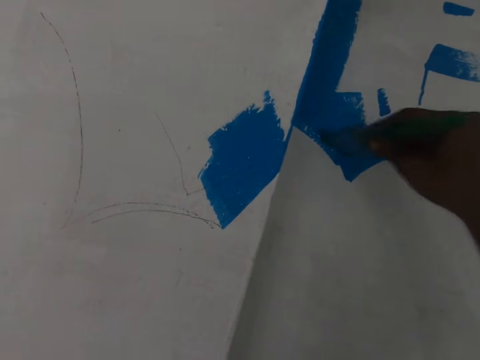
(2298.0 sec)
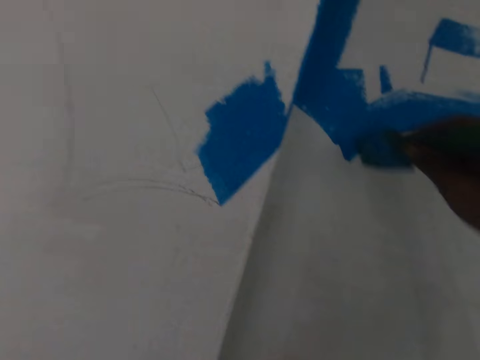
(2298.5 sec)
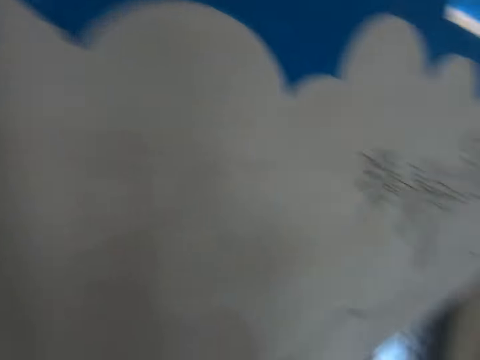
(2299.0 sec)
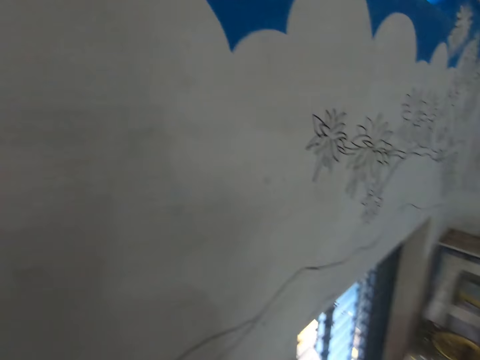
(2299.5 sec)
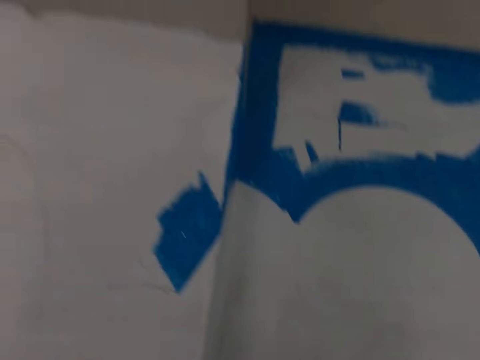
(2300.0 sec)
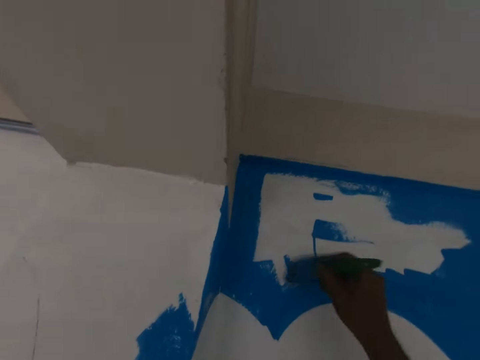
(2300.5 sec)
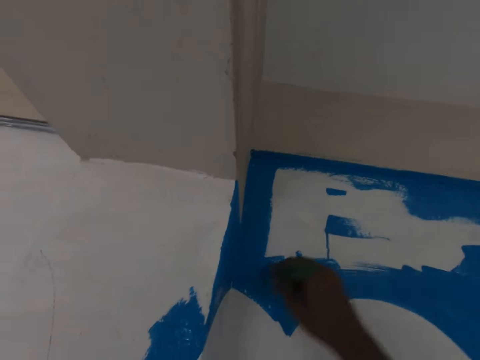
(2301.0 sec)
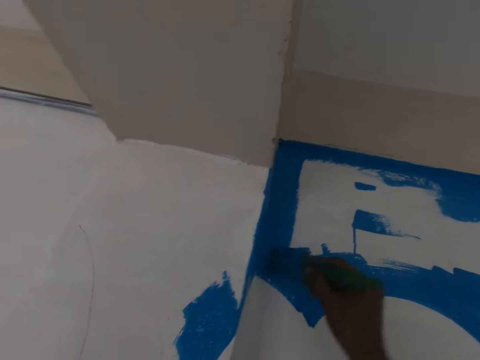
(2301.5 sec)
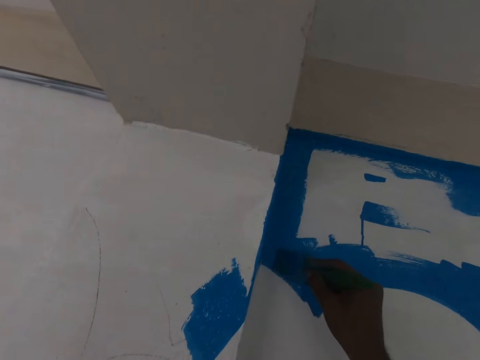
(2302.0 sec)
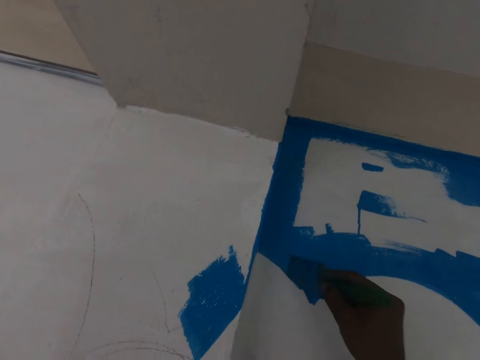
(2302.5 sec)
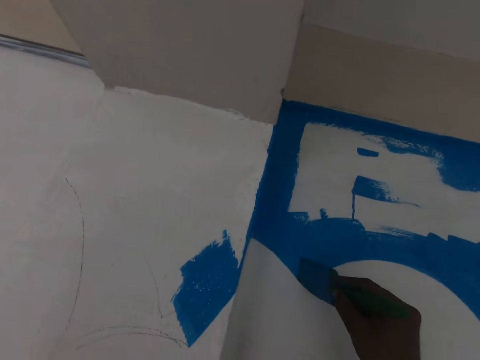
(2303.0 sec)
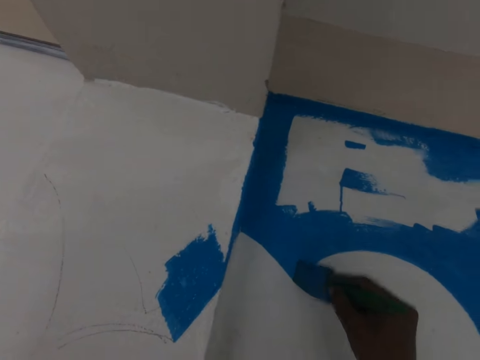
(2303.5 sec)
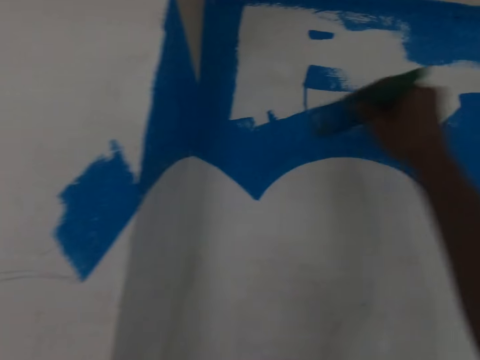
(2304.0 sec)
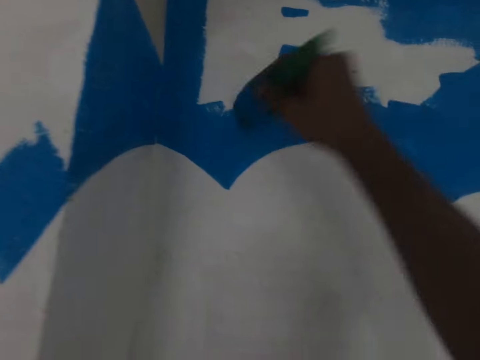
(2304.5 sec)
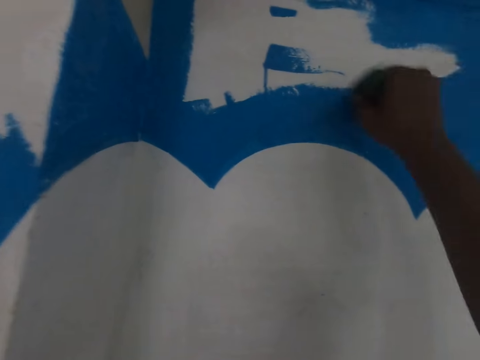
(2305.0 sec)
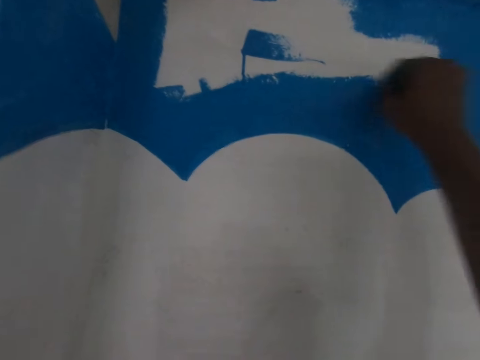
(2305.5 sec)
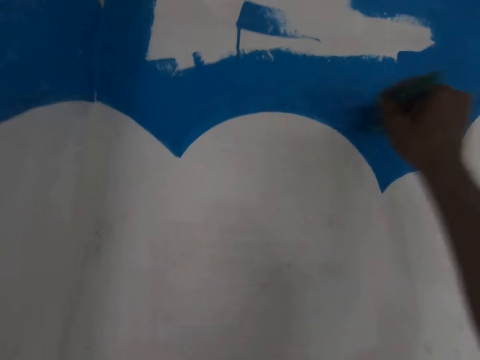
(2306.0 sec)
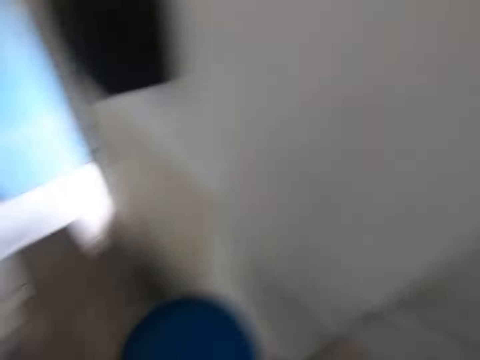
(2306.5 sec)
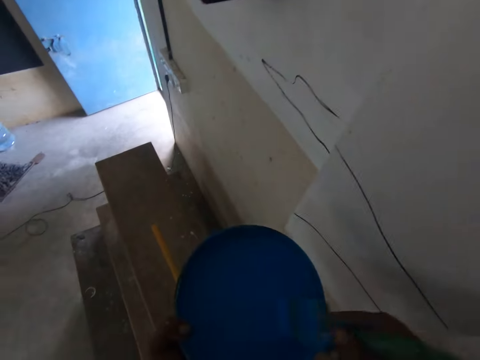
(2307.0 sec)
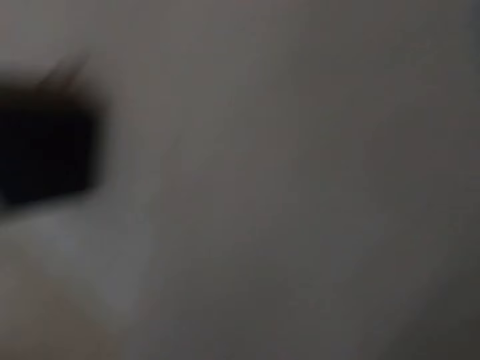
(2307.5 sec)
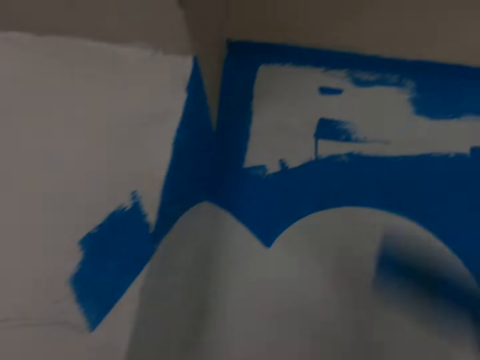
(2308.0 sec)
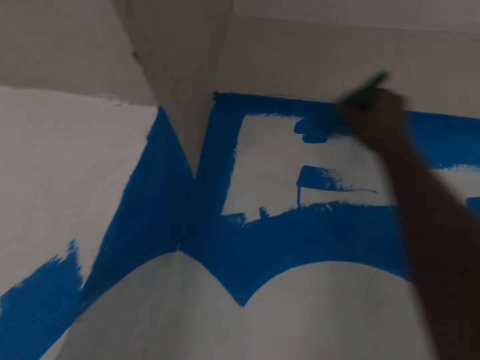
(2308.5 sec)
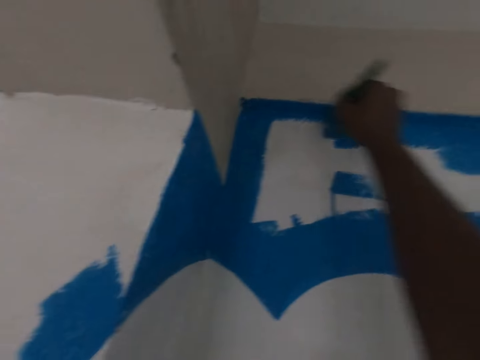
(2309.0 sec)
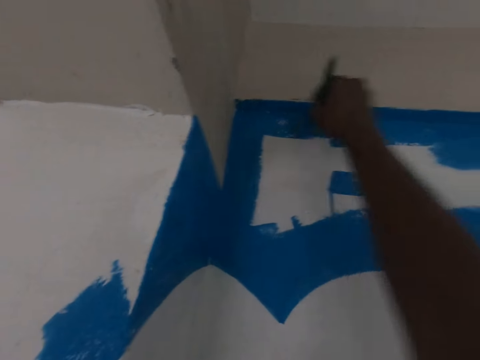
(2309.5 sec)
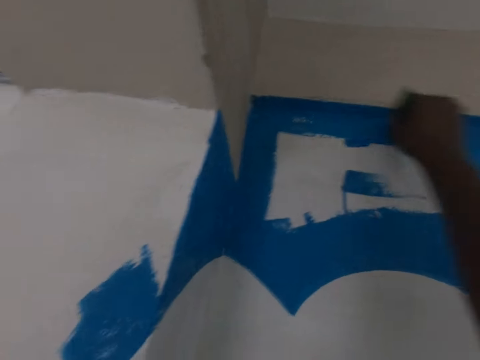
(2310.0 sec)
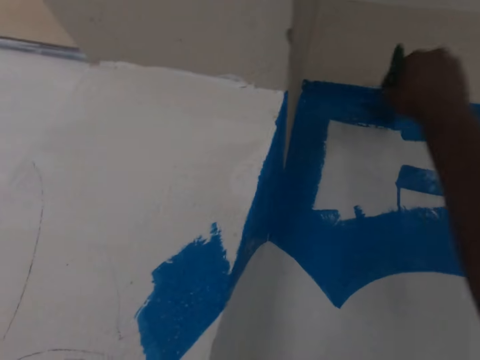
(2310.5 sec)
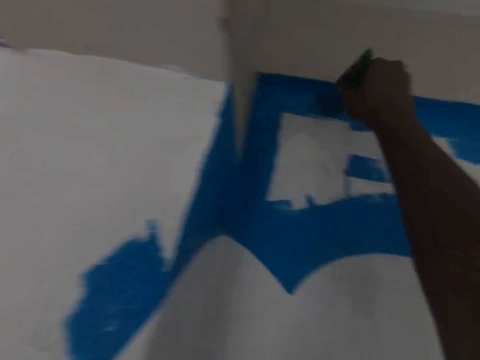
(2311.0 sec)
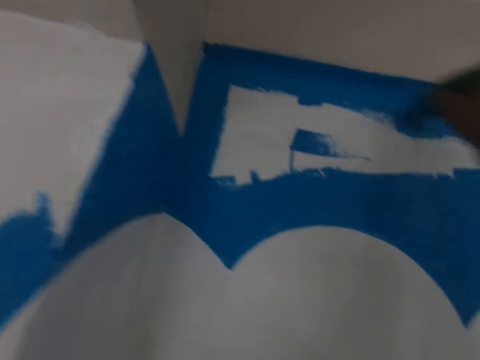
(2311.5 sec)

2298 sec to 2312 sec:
The camera wearer removes the brush from the wall. They paint the wall with the brush. They turn the head. They remove the brush from the bucket. They scoop paint with a paint brush. They turn to the wall. They paint the wall with the paint brush.

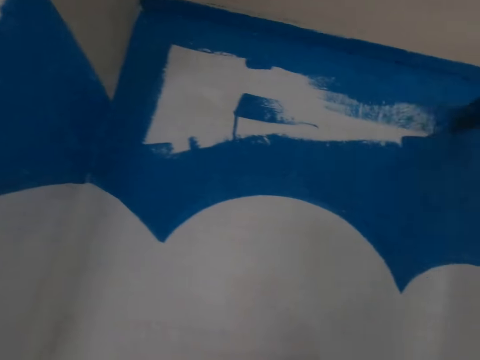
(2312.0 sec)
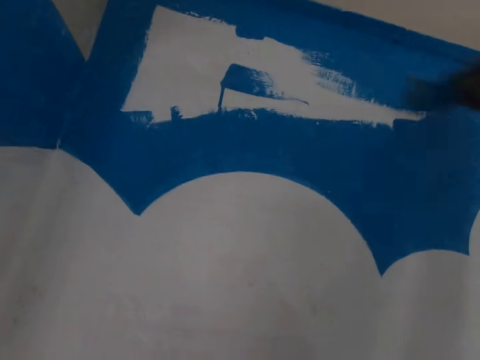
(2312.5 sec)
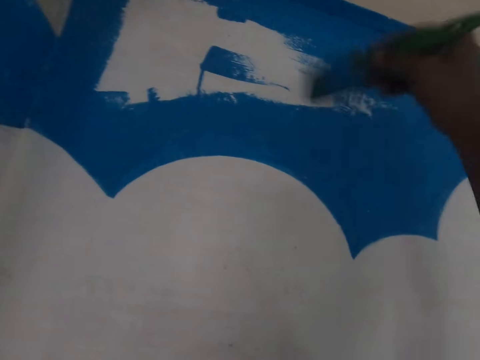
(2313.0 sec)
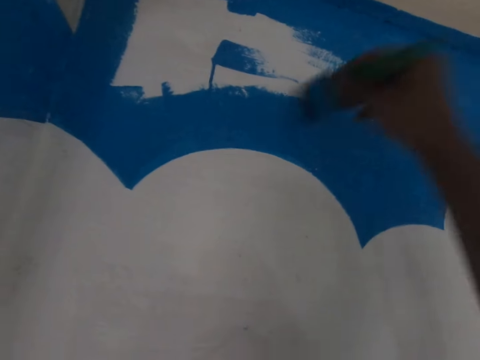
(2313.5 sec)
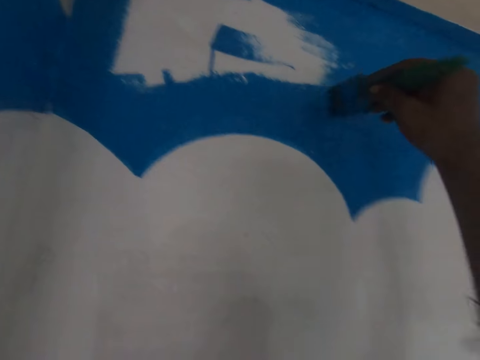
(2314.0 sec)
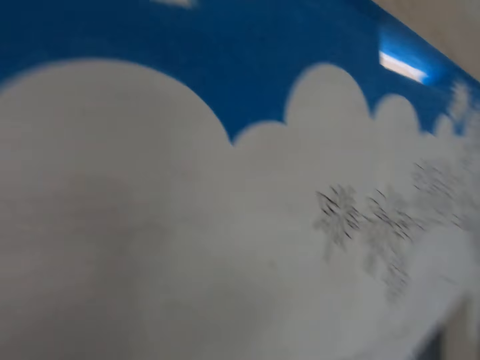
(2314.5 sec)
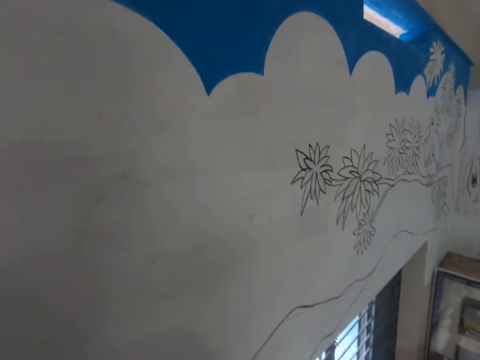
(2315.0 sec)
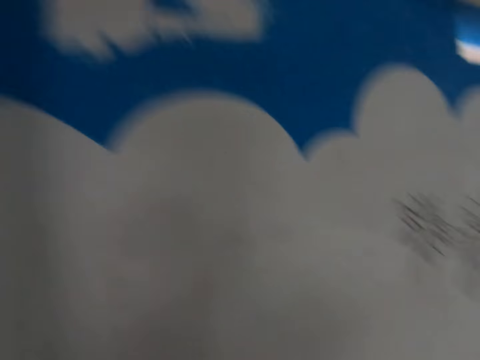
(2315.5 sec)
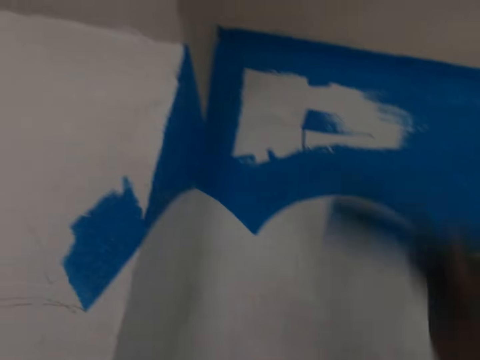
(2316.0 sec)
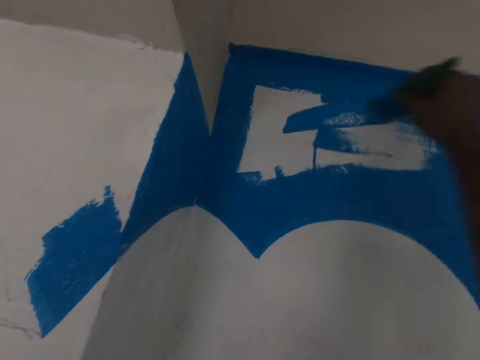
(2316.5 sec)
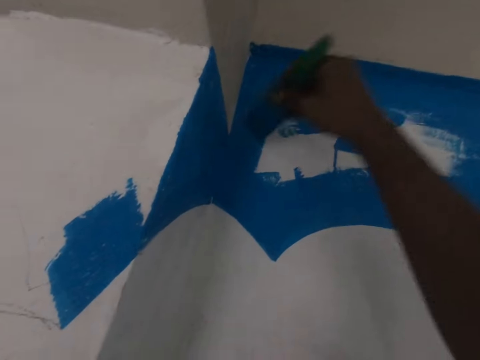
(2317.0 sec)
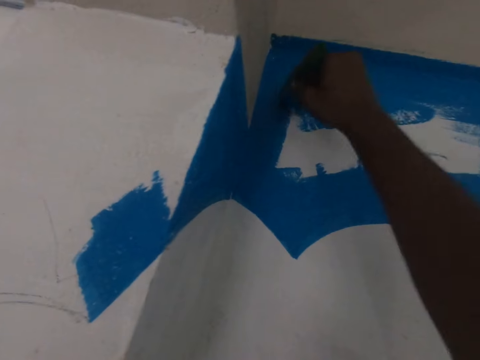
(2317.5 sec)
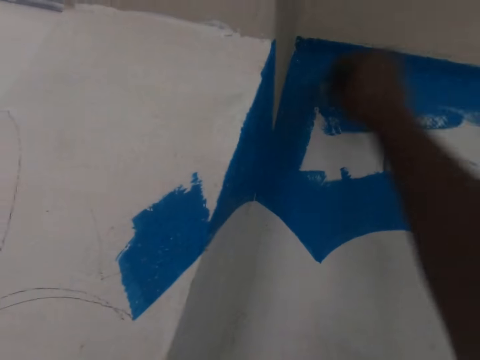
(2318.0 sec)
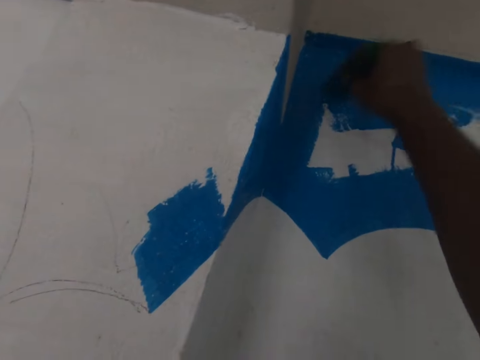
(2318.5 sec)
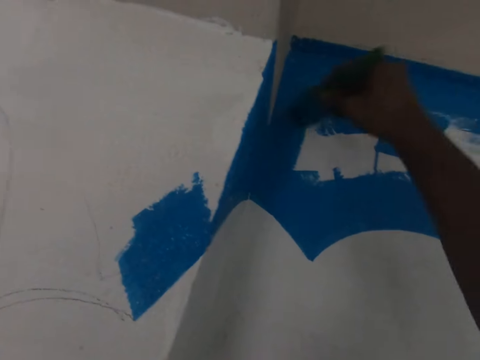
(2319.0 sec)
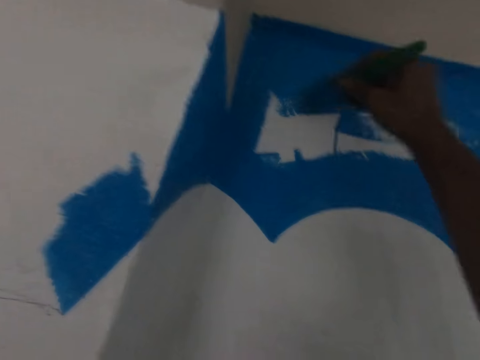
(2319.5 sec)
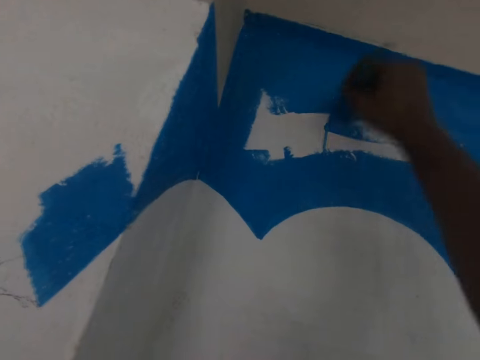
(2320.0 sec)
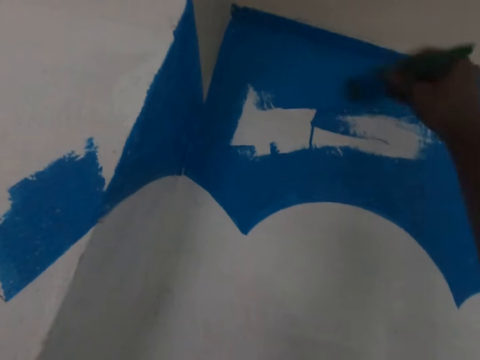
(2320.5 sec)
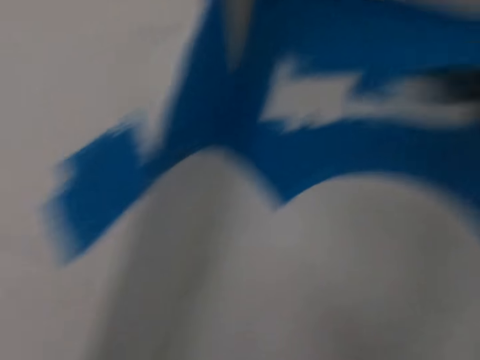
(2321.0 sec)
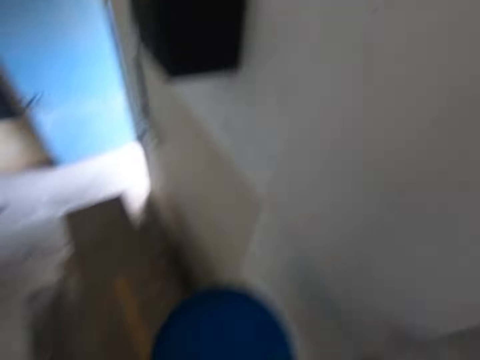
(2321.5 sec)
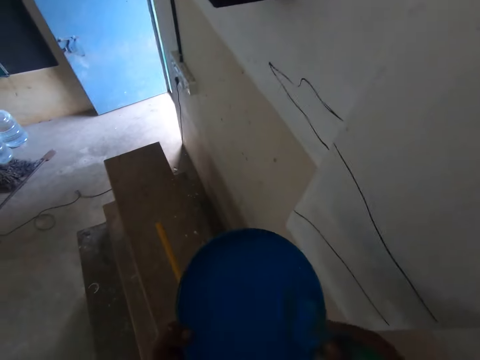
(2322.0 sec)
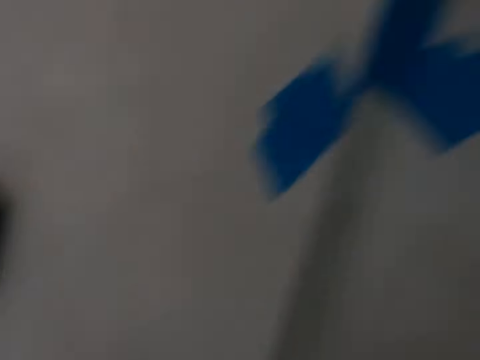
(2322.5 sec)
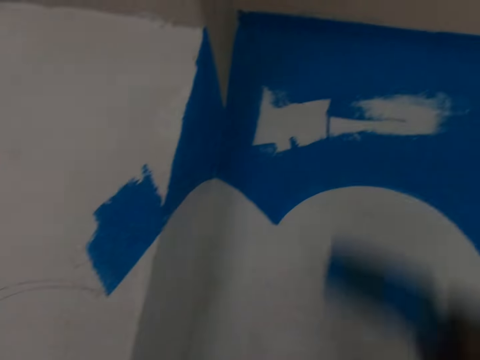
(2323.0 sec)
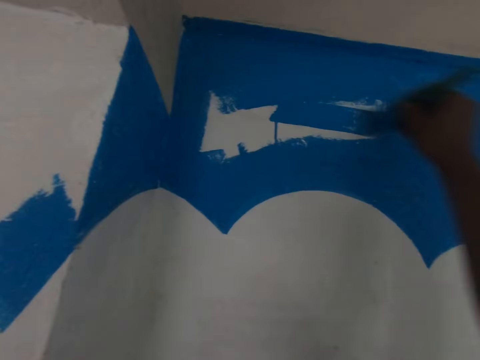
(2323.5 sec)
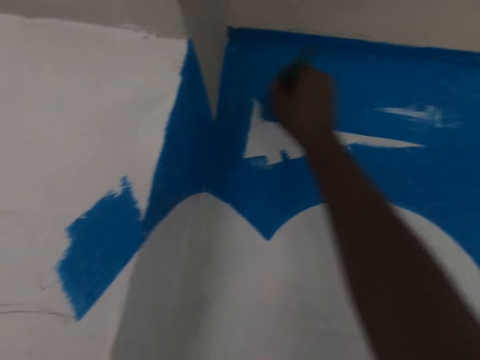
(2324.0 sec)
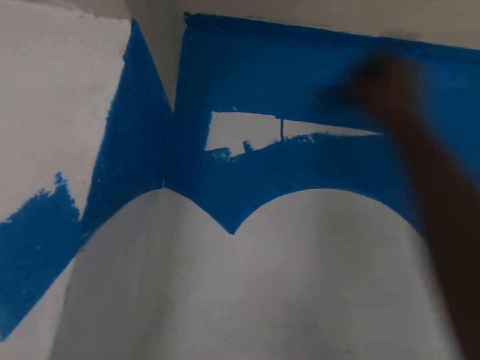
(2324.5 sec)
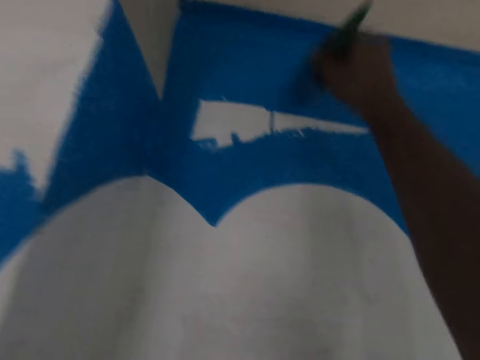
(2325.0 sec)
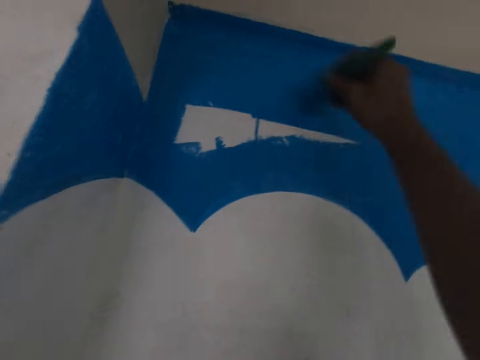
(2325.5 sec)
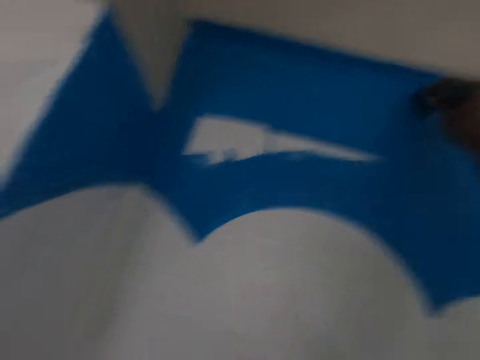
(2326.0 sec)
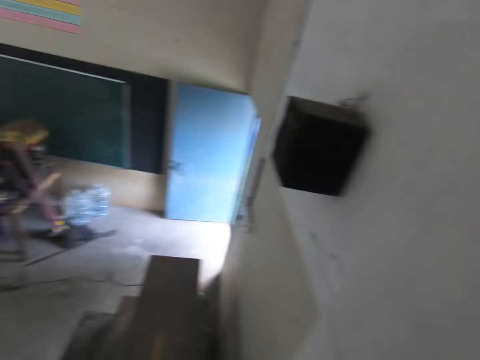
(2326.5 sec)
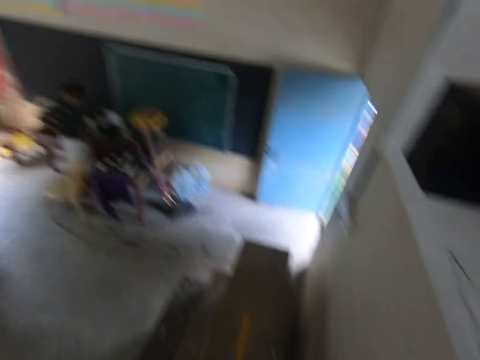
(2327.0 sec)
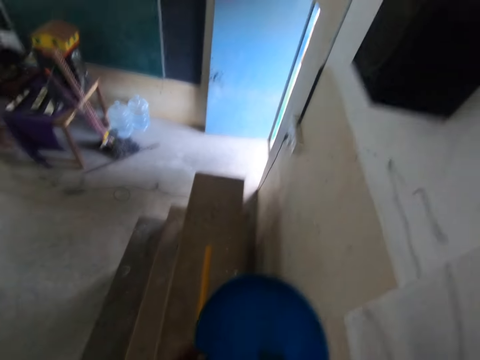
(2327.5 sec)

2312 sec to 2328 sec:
The camera wearer removes the brush from the wall. They look at the wall. They turn to the wall. They paint the wall with a paint brush. They turn around. They insert the brush in the bucket. They scoop paint with the paint brush. They turn to the wall. They paint the wall with the paint brush. They turn around. They scoop paint from the bucket with the paint brush.
